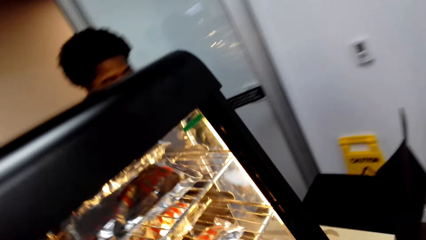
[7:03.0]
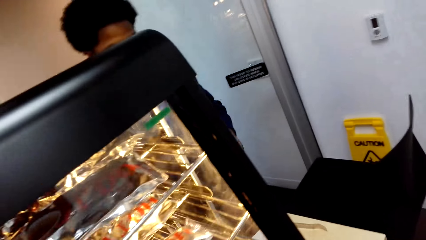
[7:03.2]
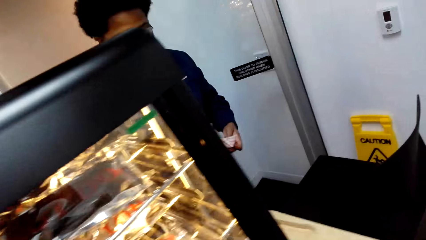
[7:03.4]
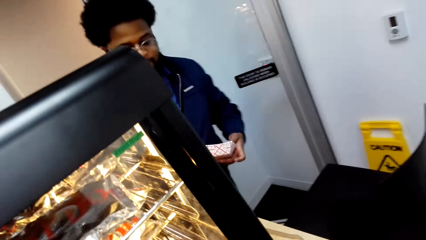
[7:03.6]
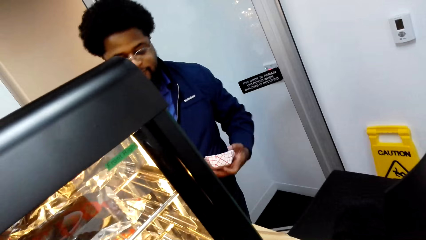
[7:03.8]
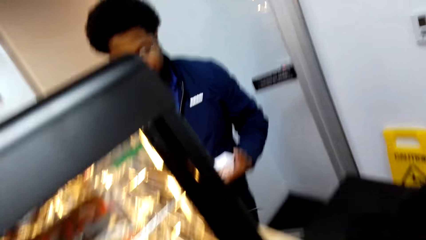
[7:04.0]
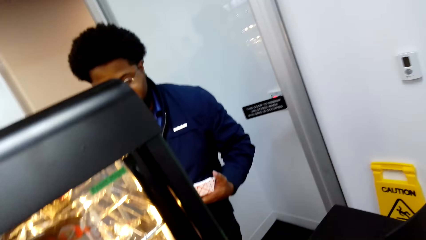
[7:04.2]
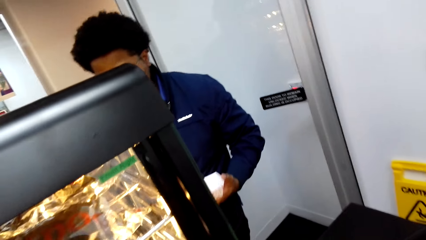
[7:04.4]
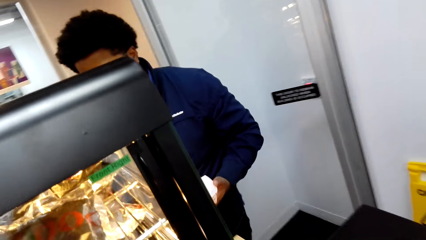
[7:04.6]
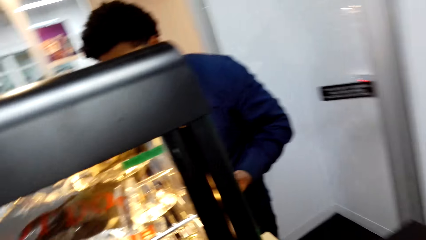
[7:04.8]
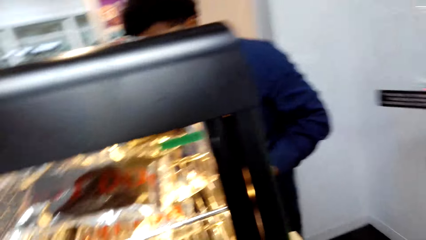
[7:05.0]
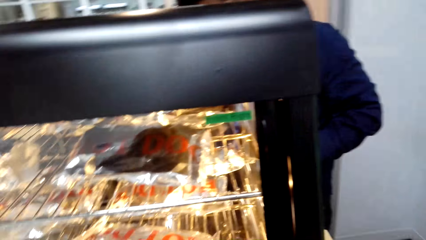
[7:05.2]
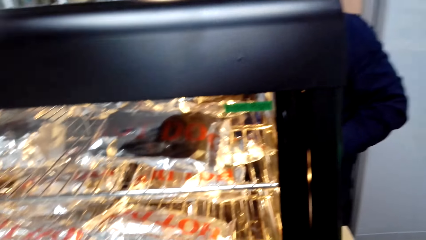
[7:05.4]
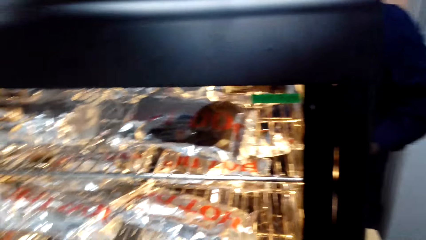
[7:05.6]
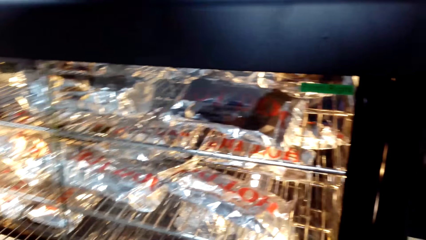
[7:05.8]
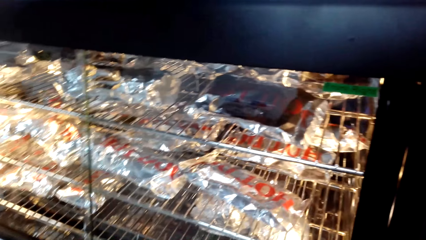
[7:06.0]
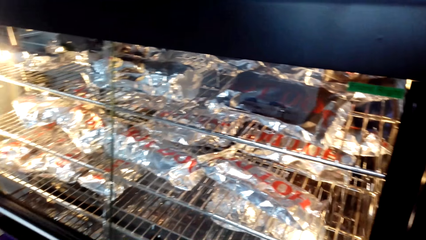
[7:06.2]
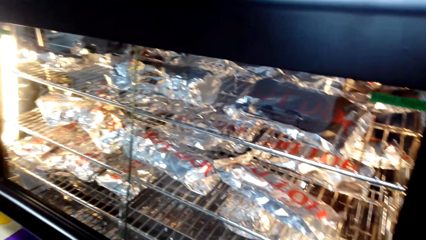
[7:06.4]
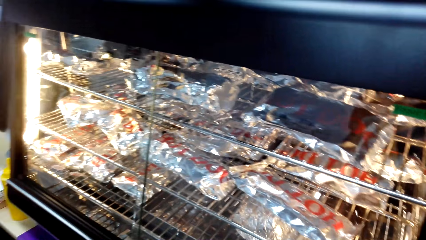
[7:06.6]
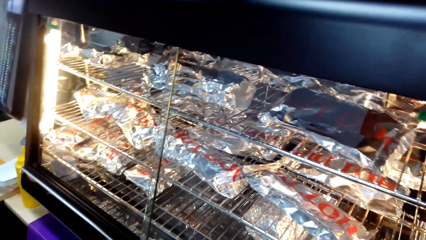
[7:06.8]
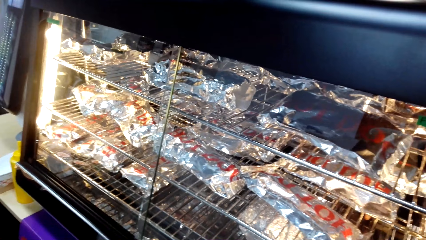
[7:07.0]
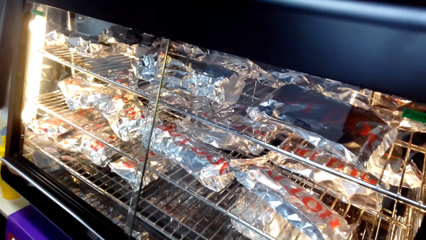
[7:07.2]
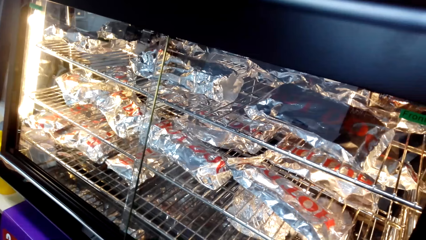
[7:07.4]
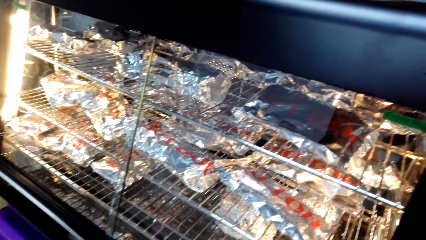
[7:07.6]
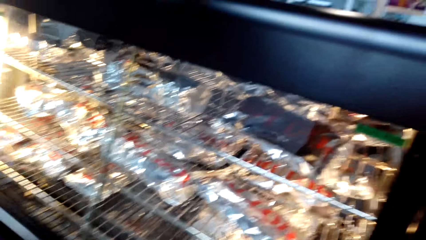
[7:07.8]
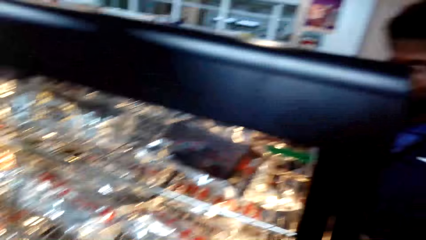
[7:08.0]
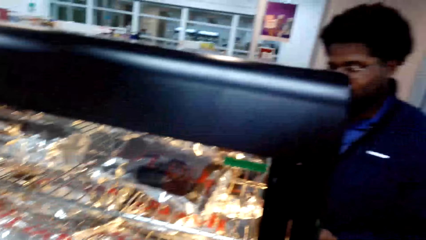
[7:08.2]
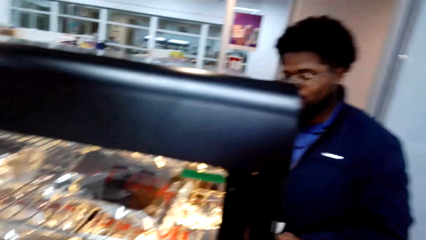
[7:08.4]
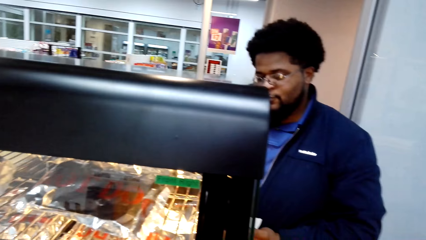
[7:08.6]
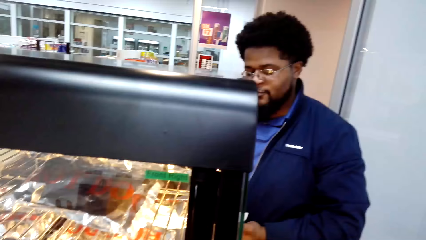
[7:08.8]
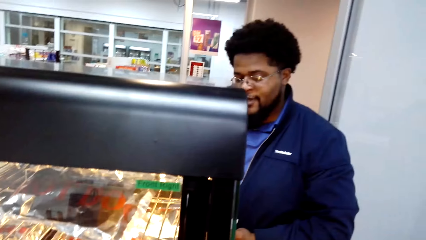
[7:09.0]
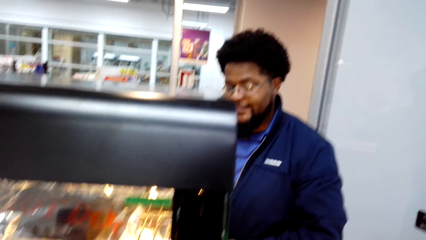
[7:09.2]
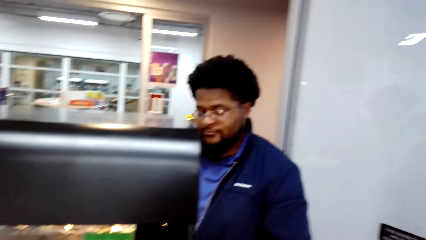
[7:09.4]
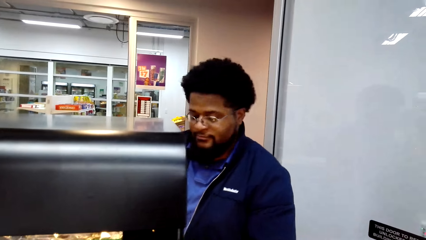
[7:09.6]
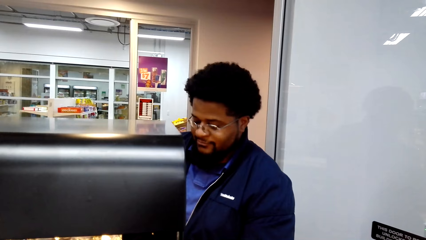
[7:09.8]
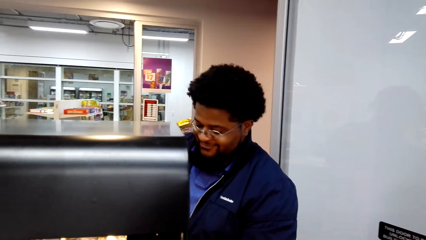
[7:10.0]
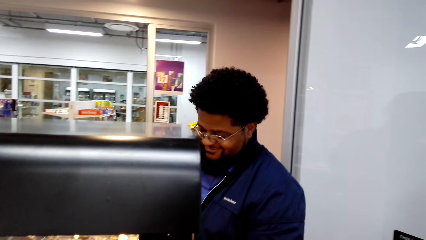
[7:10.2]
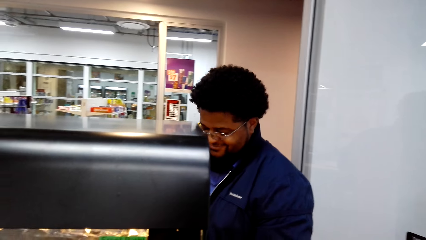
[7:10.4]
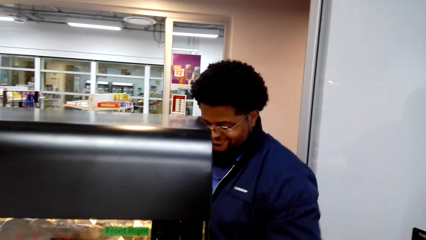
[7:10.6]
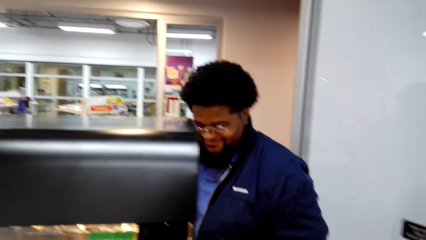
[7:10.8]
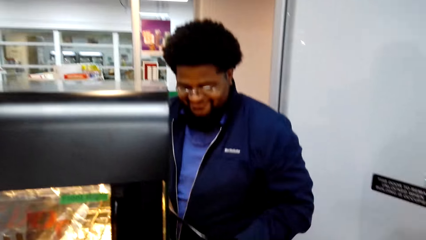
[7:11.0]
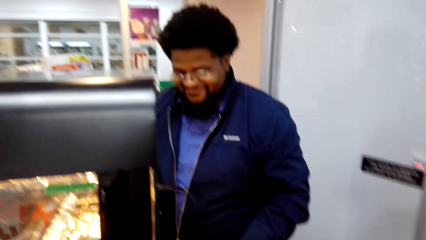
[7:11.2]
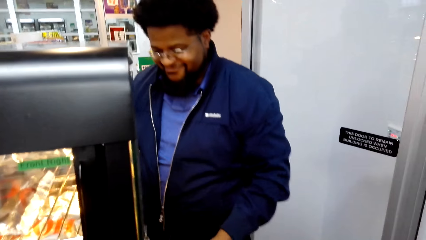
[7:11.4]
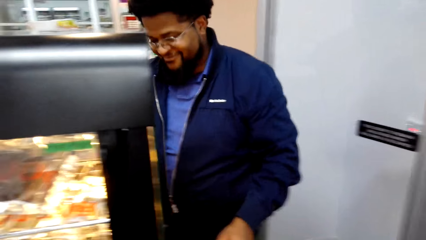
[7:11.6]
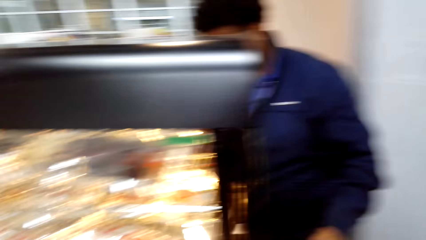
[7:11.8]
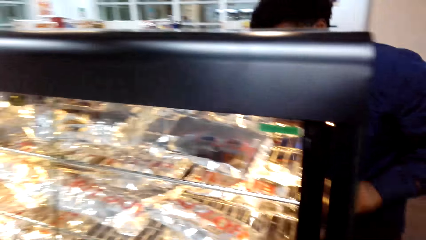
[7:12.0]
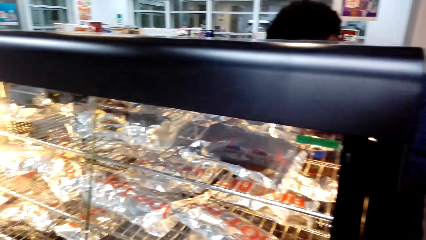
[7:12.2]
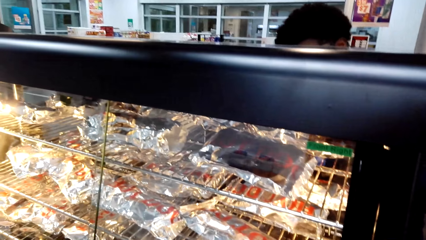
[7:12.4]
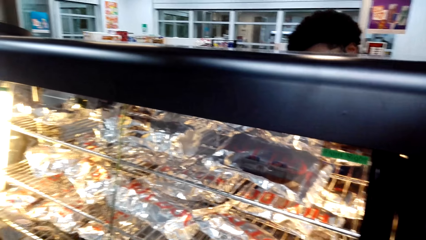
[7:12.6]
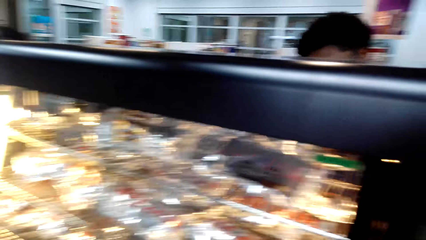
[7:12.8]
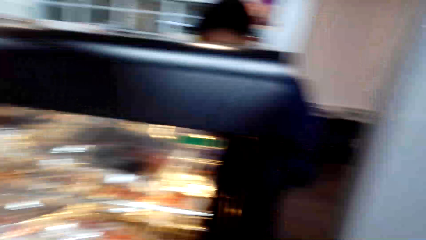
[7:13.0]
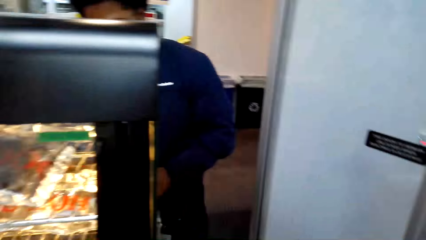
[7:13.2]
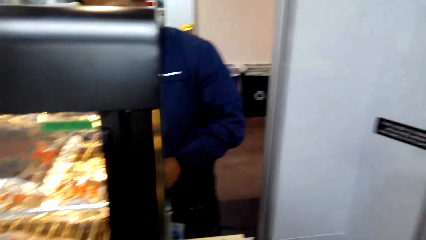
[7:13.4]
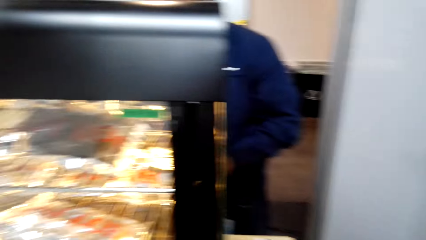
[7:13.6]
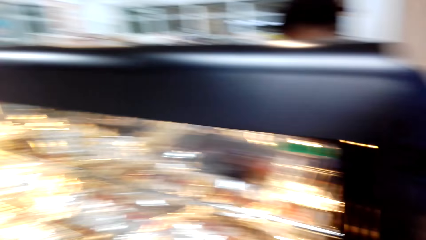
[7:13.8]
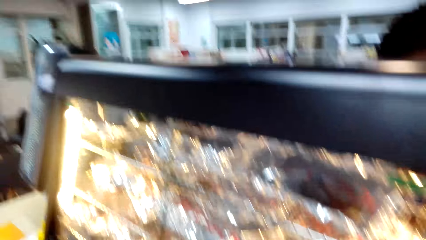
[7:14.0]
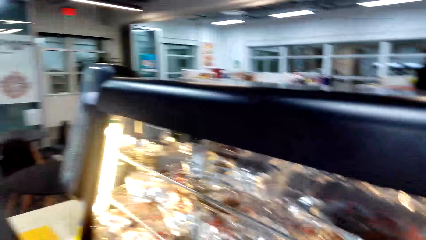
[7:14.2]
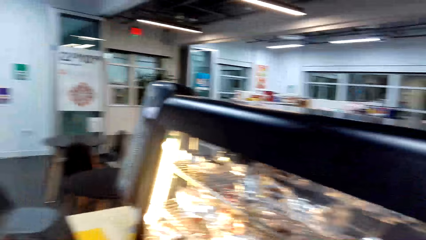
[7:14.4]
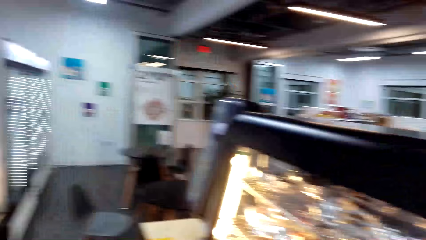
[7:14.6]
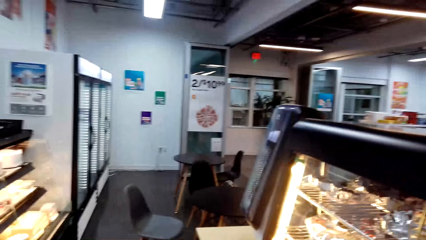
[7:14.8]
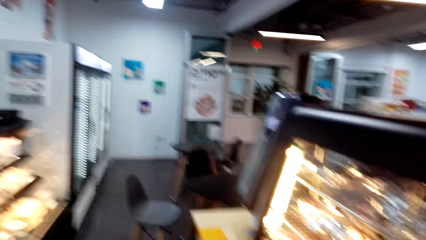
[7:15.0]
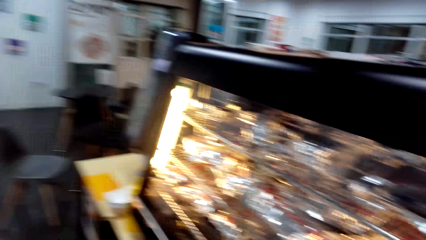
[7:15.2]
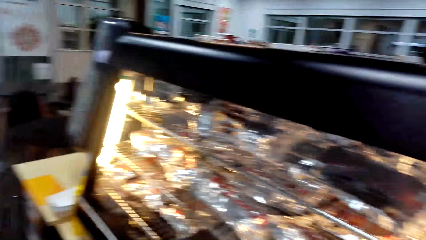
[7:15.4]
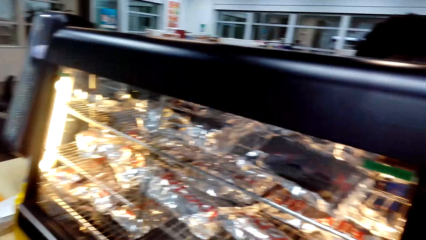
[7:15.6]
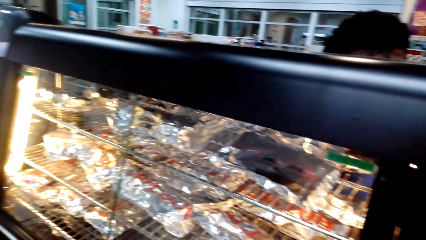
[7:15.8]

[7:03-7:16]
The person removes the cheeseburger from the shelf and packs the cheeseburger.

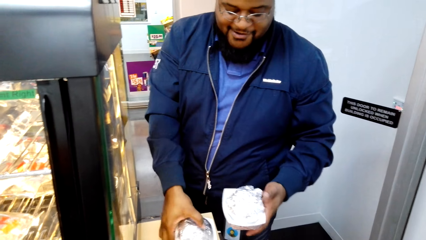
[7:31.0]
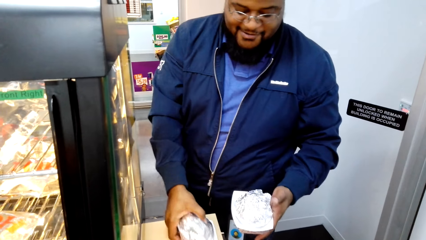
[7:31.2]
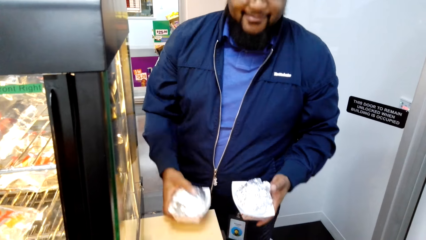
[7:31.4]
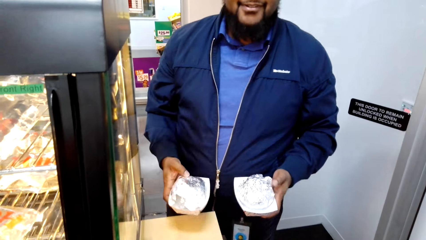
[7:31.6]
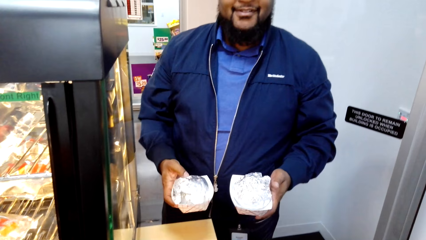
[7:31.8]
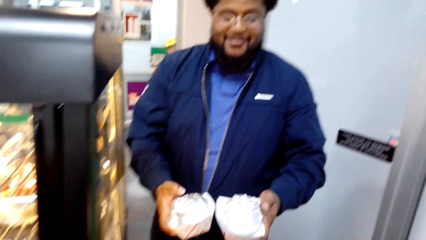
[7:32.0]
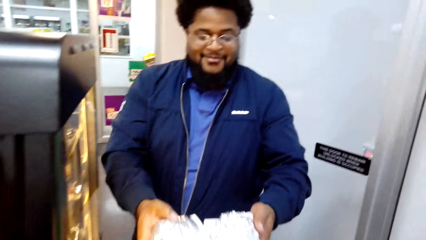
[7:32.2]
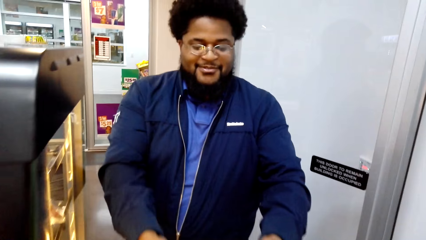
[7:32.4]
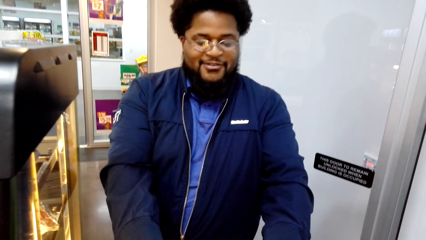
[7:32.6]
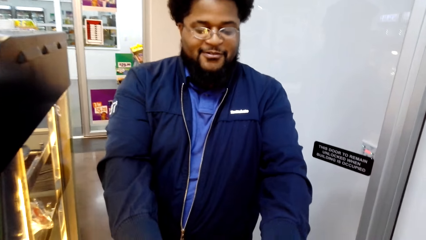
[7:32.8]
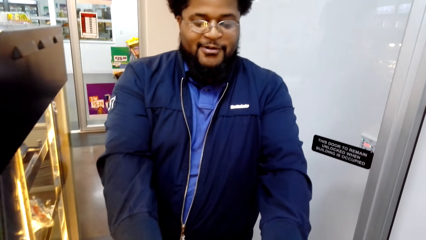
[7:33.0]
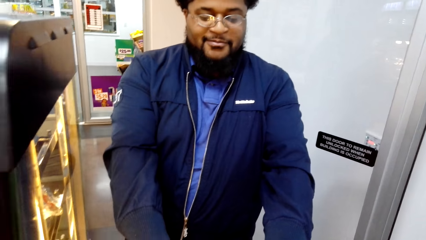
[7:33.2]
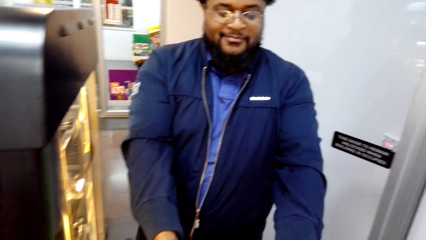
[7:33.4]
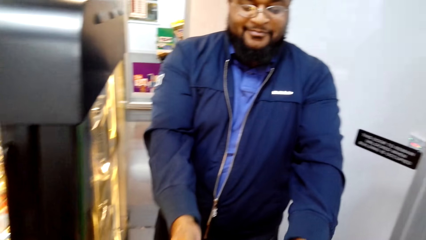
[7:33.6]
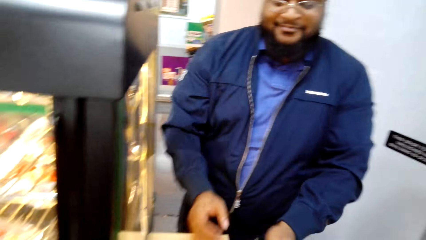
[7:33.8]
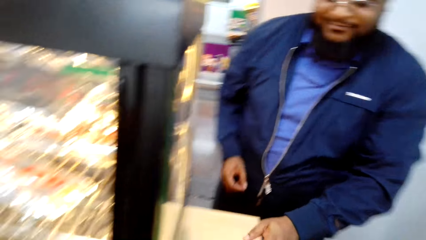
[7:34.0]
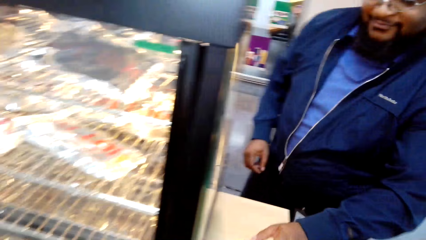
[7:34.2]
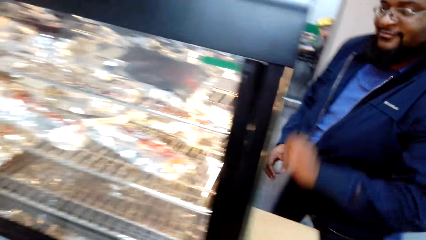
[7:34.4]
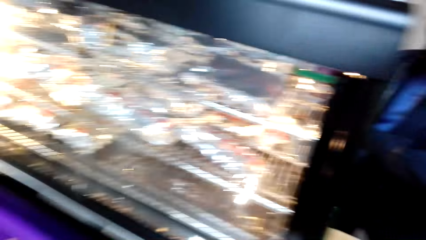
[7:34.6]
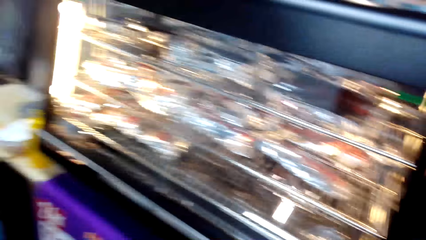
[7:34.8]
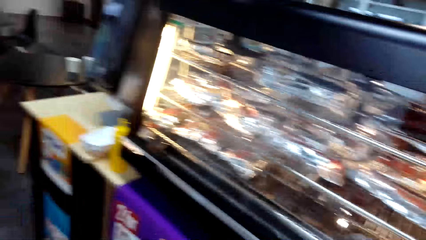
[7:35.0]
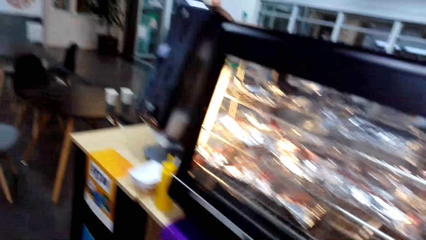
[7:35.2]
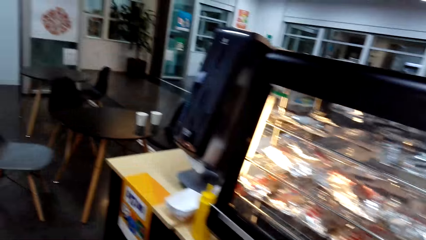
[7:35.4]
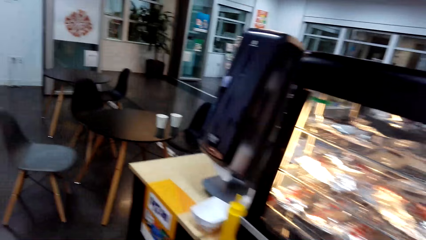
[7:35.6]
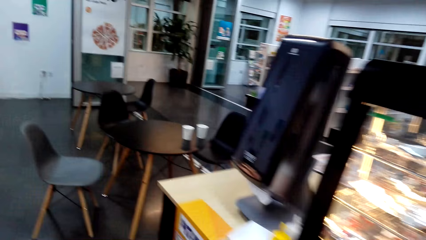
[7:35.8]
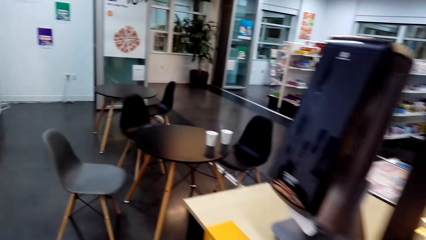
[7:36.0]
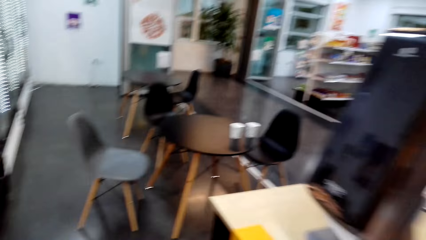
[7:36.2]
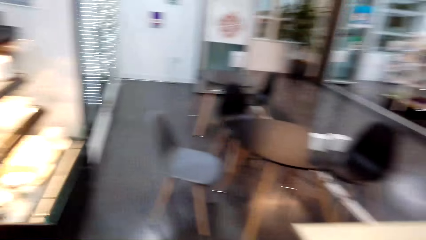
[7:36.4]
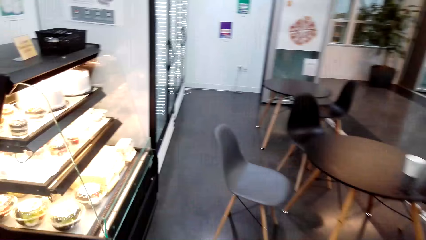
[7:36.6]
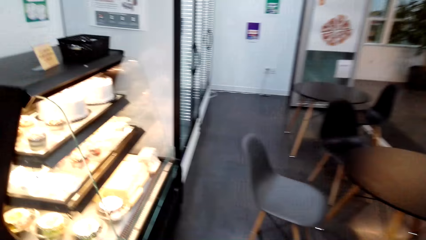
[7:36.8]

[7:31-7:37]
The person passes the cheeseburger to the camera wearer. The camera wearer walks in the supermarket. The person walks back to the counter.
